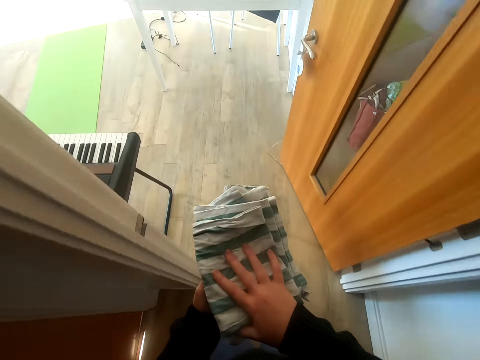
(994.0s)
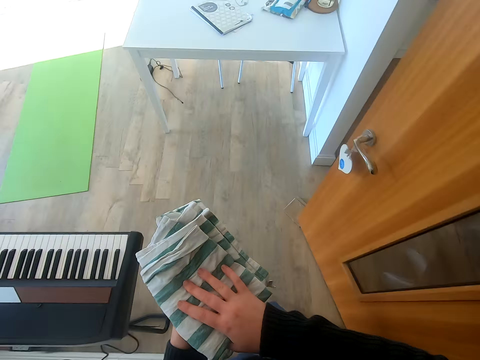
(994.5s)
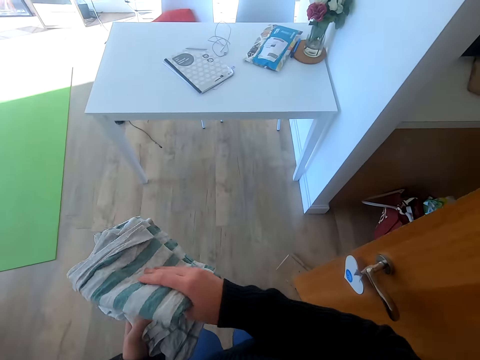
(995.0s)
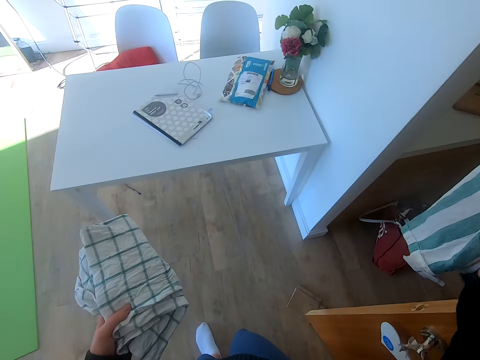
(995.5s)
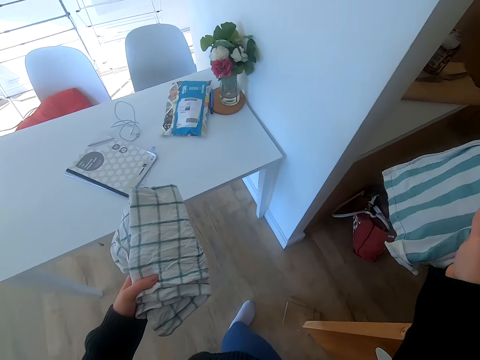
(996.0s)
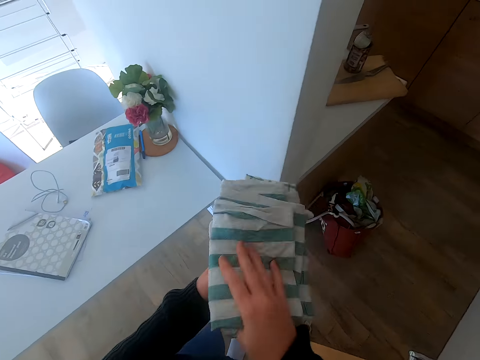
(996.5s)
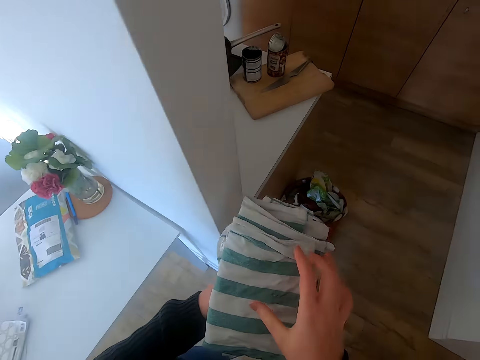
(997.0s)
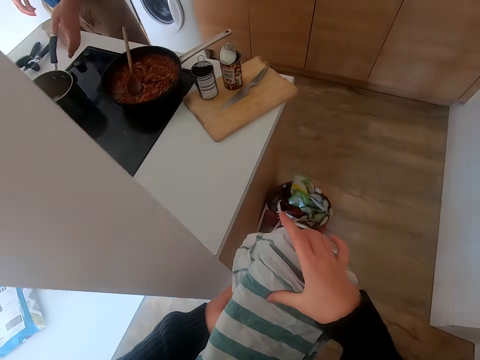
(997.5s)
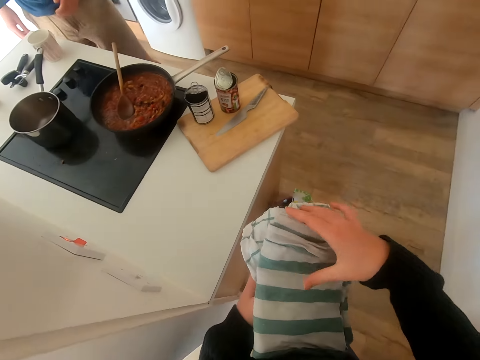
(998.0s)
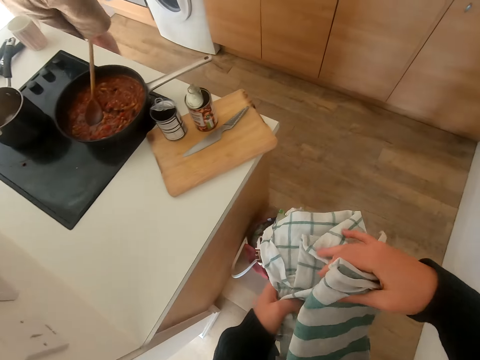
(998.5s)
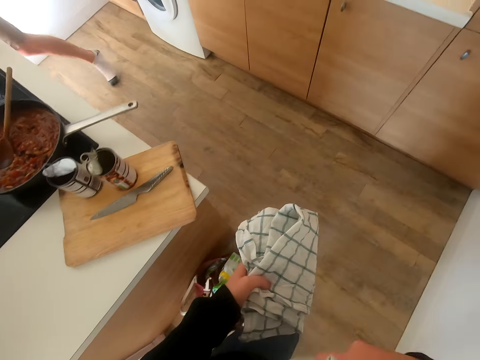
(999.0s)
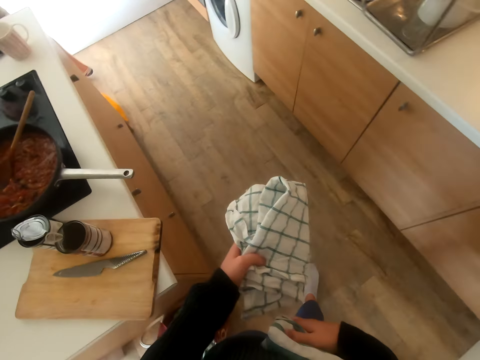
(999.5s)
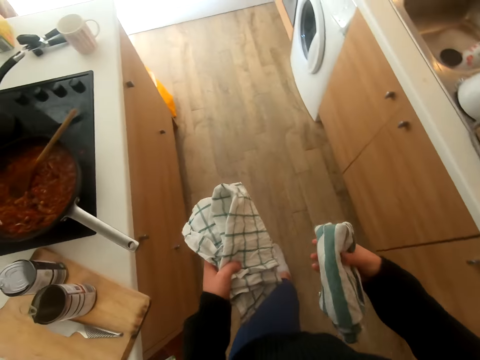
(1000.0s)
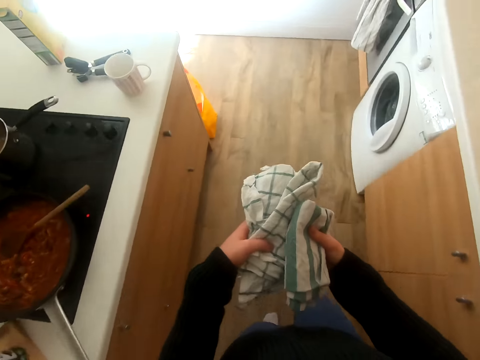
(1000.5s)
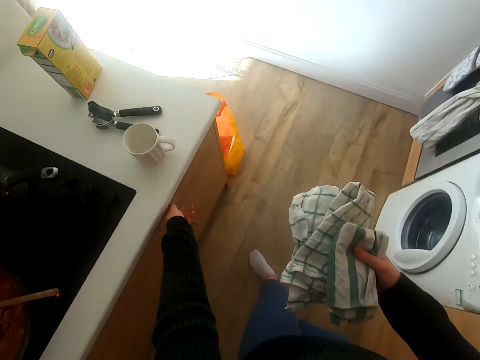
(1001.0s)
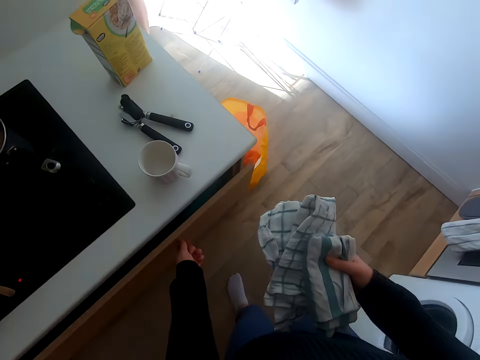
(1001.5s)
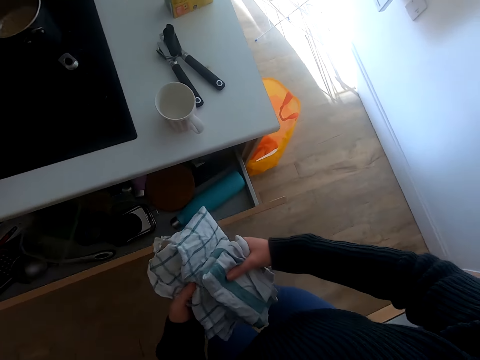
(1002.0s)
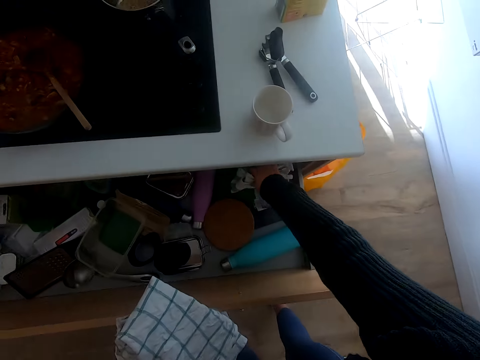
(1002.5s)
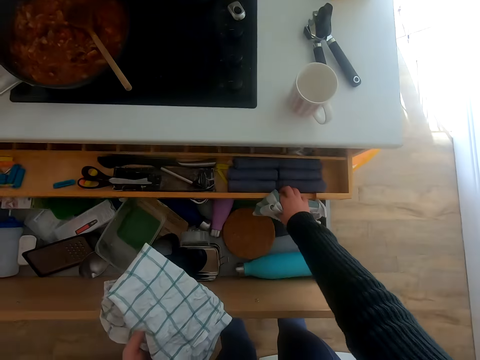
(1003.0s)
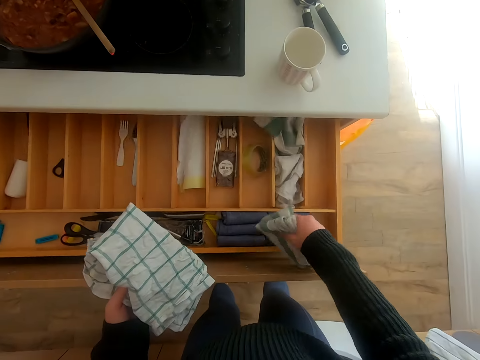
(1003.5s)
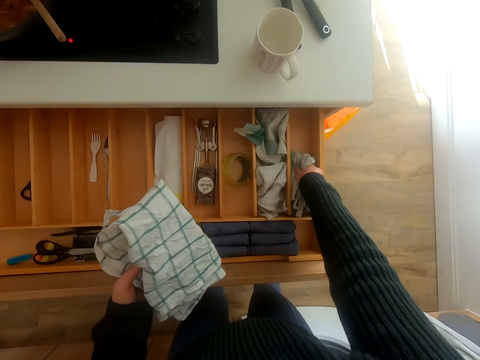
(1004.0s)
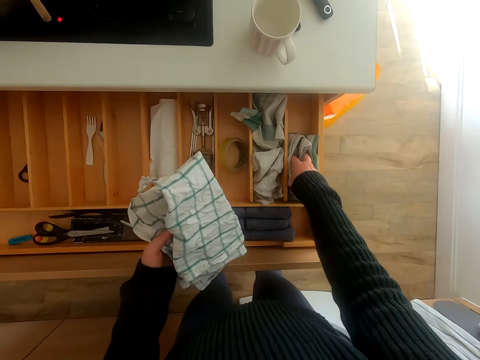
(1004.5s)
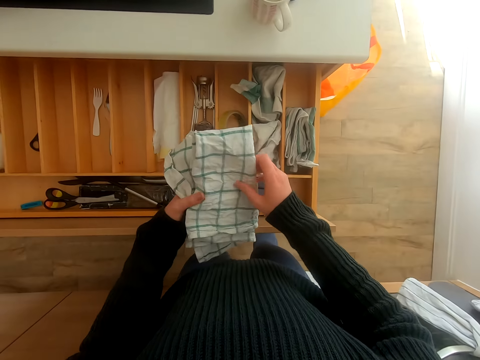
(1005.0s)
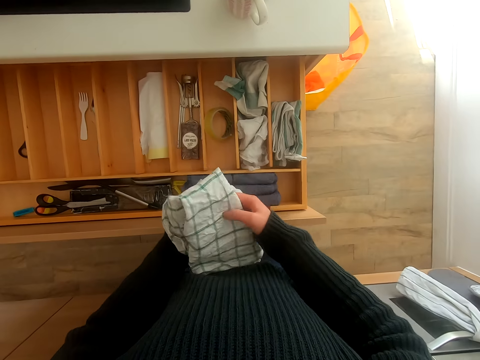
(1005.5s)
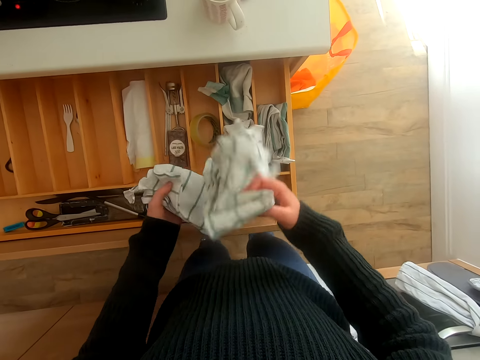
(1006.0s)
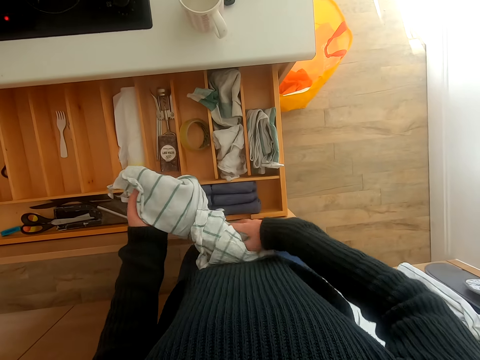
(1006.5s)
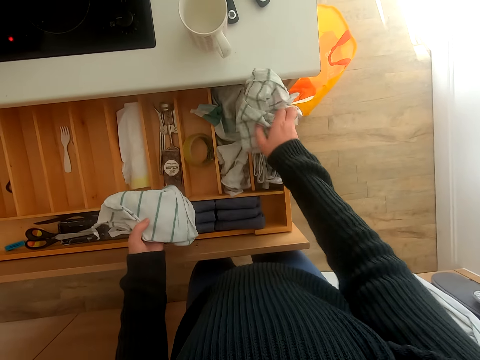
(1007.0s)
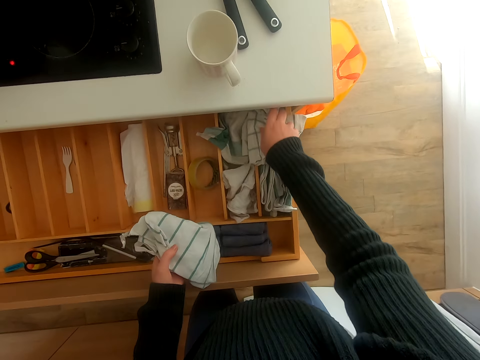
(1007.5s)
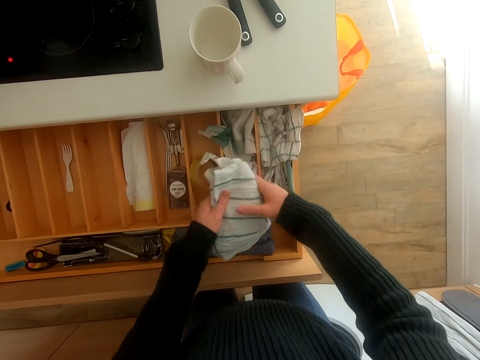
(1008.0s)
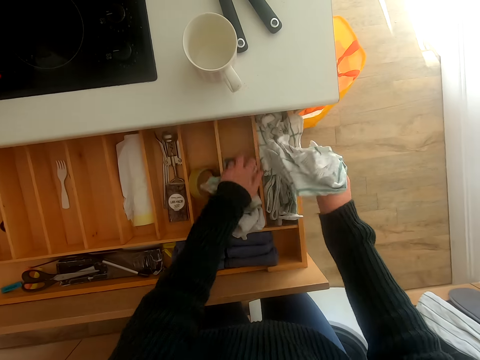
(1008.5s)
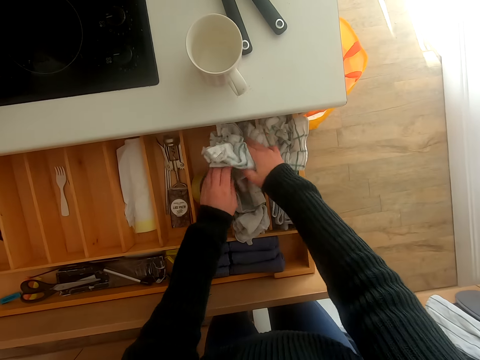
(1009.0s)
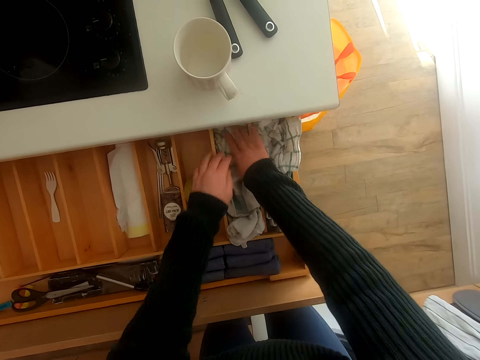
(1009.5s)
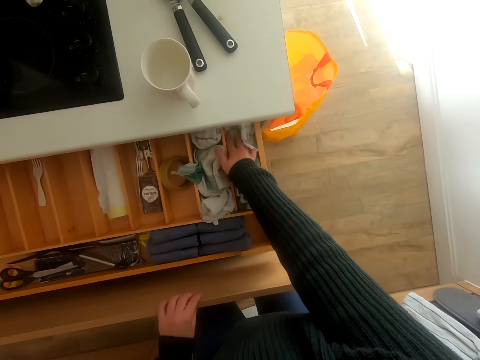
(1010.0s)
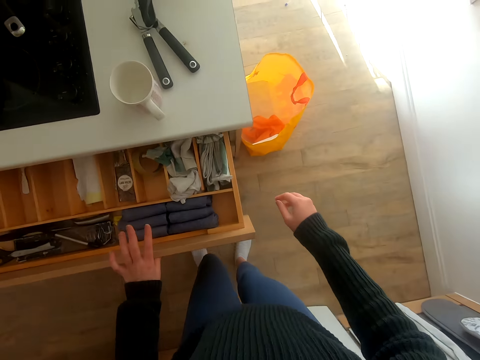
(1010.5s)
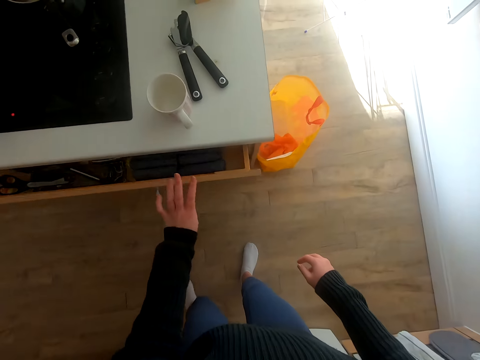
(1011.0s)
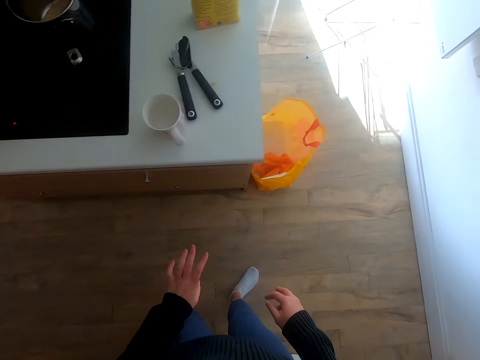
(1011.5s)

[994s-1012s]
The camera wearer walks in a room. They switch the cloth to the other hand. They walk around the room. They put the cloth on another cloth. They walk around the room. They pick the cloth. They walk around the kitchen. They switch the cloth to the other hand. They walk around the kitchen. They open a drawer. They put the cloth in the drawer. They open another drawer. They put the cloth in the drawer. They switch the cloth to the other hand. They fold the cloth. They put the cloth in the drawer. They switch the cloth to the other hand. They put the cloth in the drawer. They close the drawer.

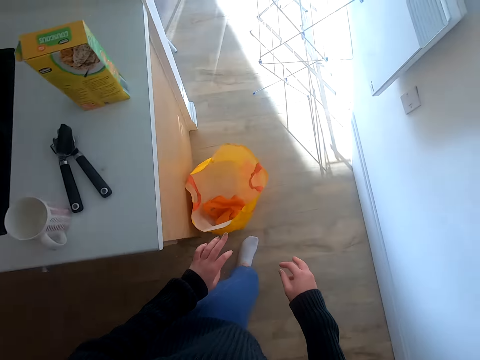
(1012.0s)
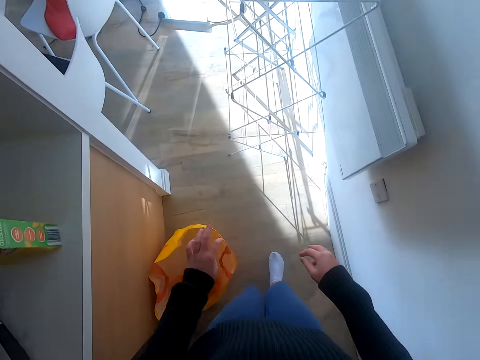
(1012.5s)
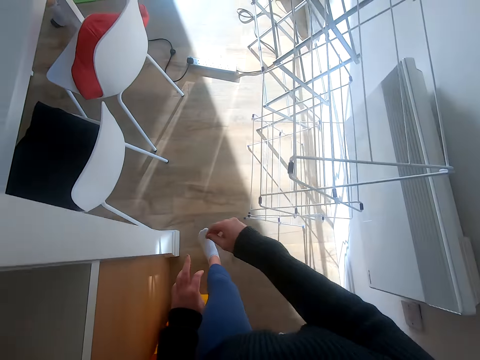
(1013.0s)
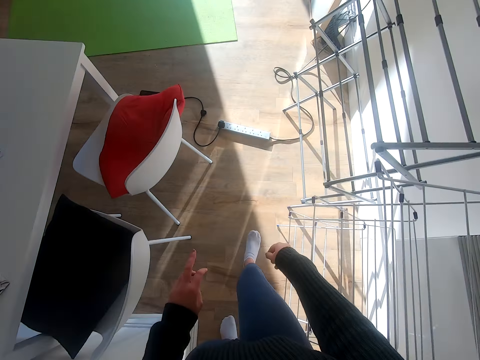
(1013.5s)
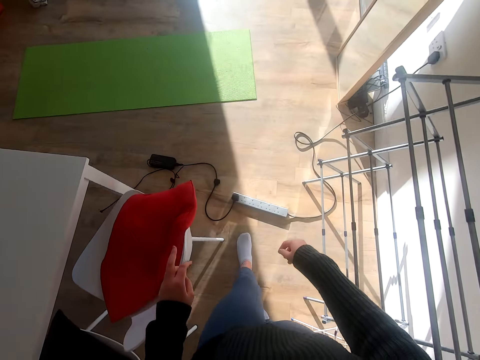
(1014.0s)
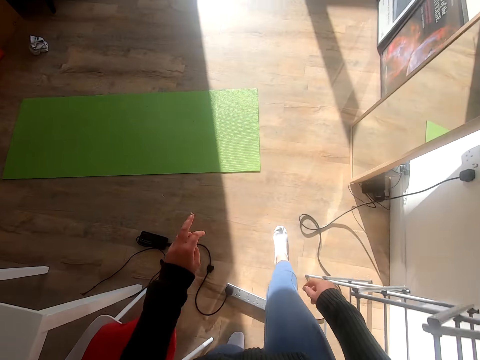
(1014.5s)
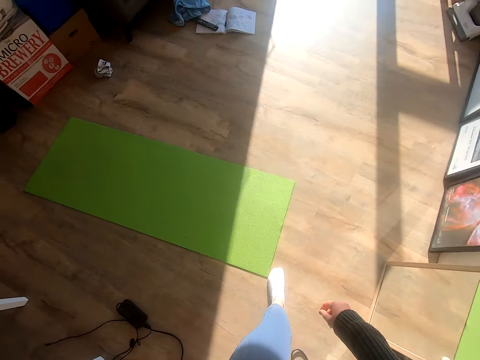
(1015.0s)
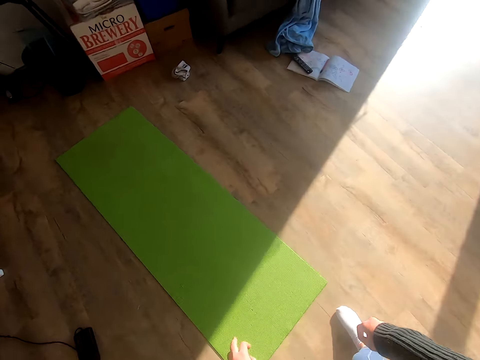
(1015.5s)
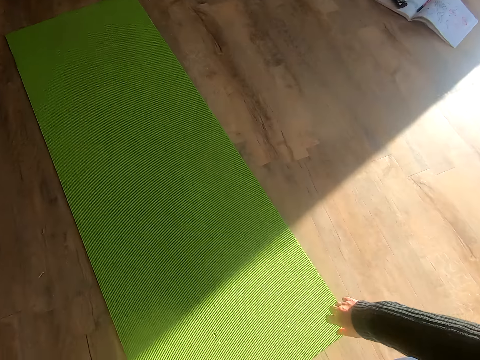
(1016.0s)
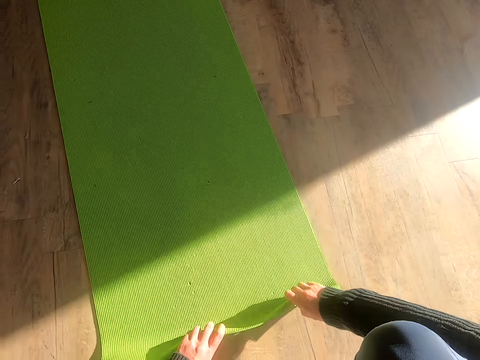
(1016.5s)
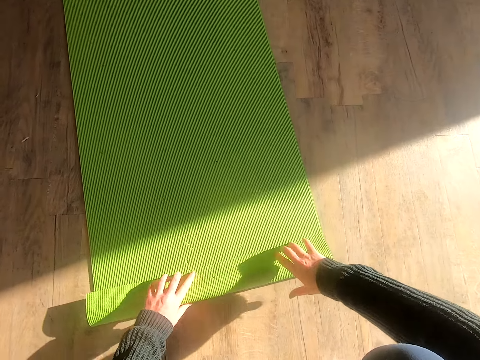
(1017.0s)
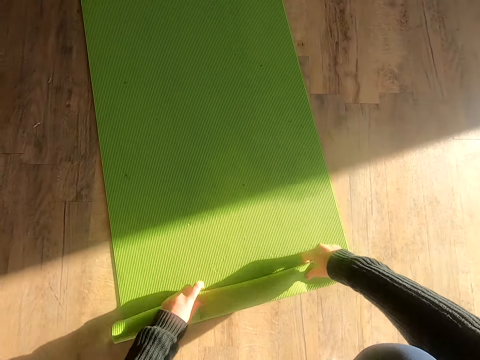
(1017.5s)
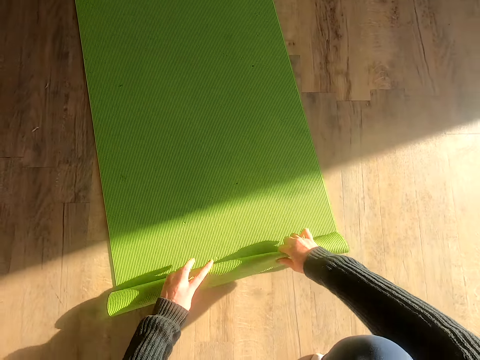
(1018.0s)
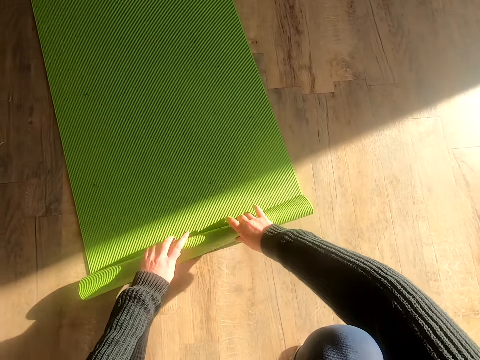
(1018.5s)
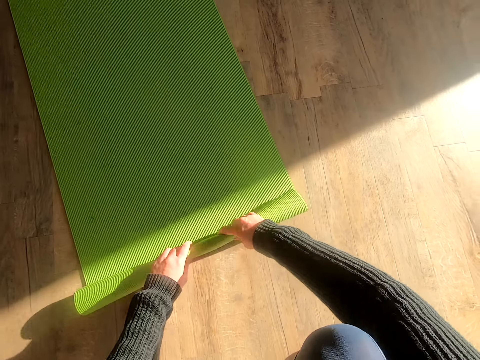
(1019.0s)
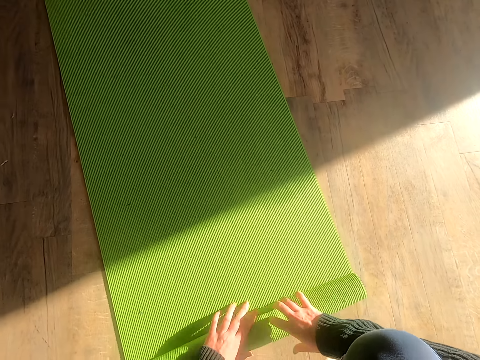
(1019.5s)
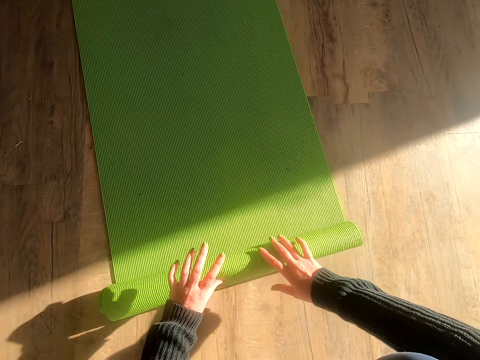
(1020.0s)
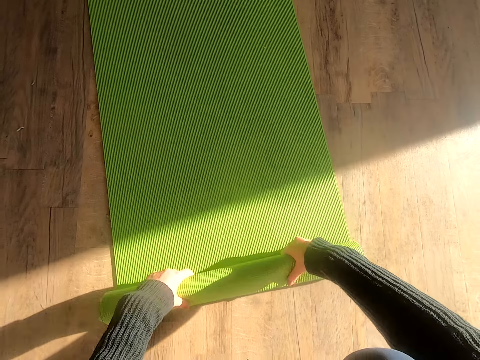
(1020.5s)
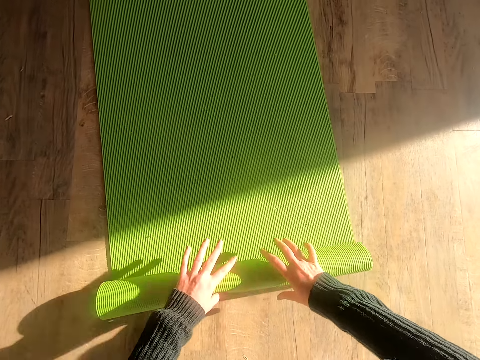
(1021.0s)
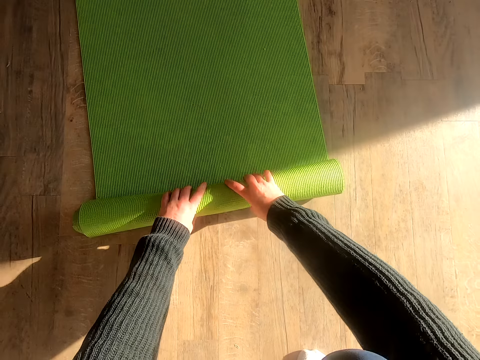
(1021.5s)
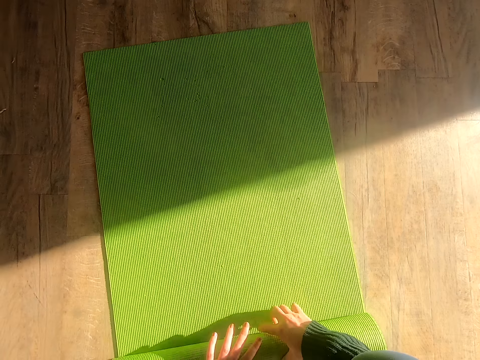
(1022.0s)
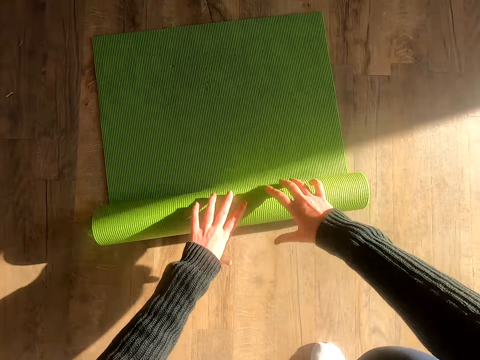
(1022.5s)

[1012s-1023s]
The camera wearer walks around the kitchen. They squat. They fold a mat.
